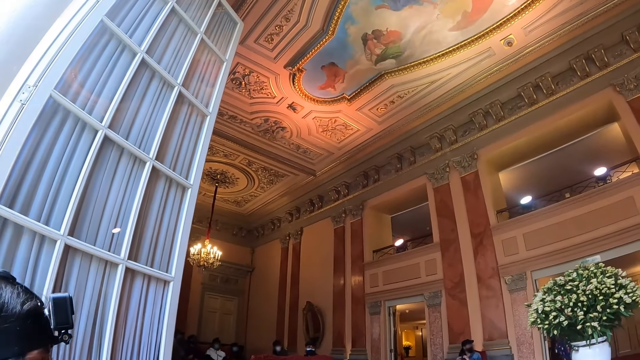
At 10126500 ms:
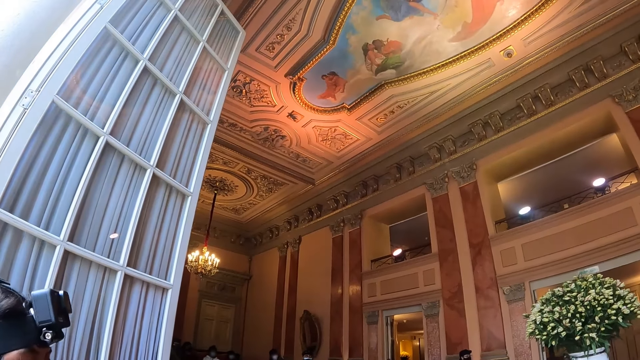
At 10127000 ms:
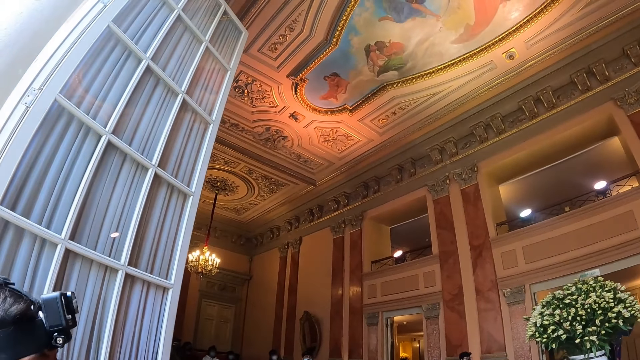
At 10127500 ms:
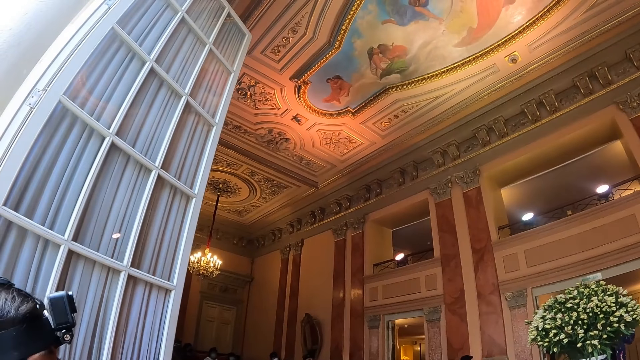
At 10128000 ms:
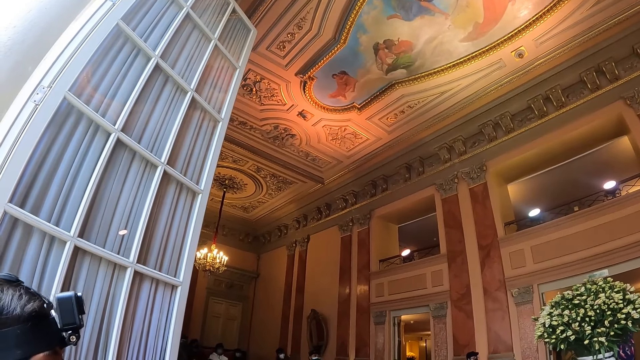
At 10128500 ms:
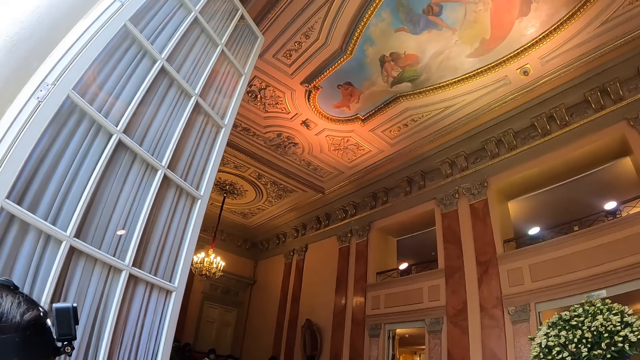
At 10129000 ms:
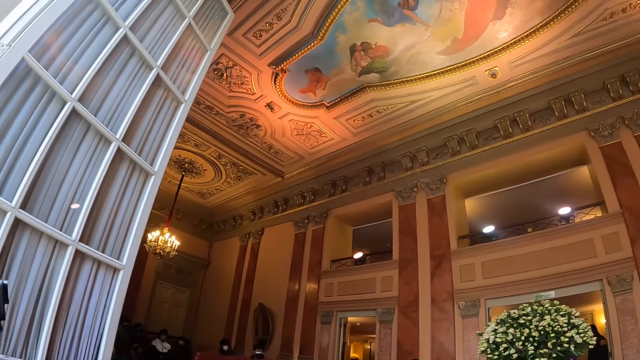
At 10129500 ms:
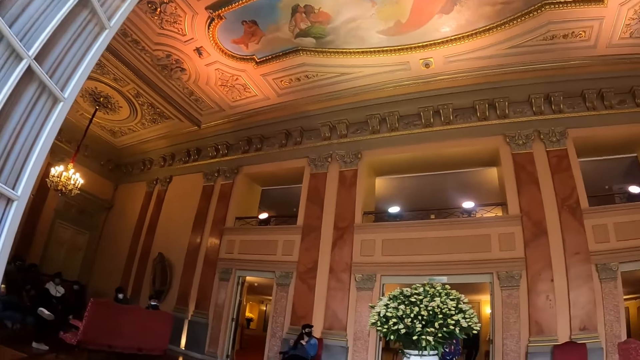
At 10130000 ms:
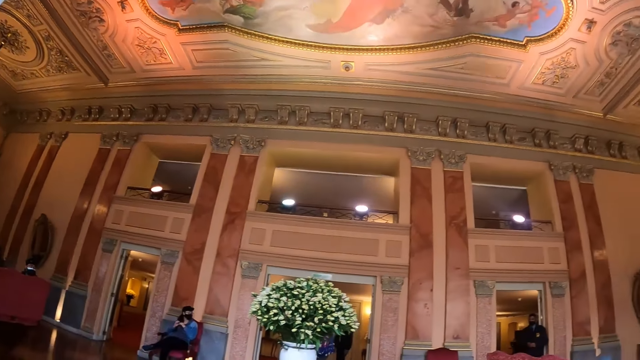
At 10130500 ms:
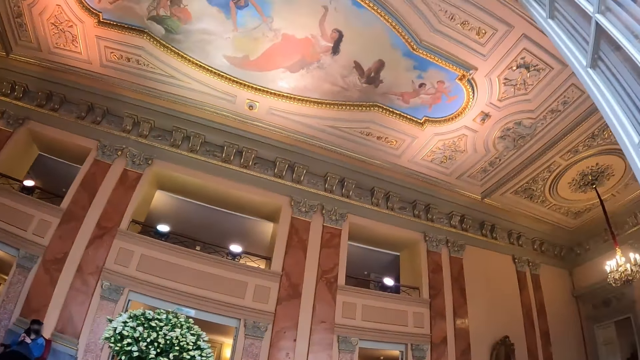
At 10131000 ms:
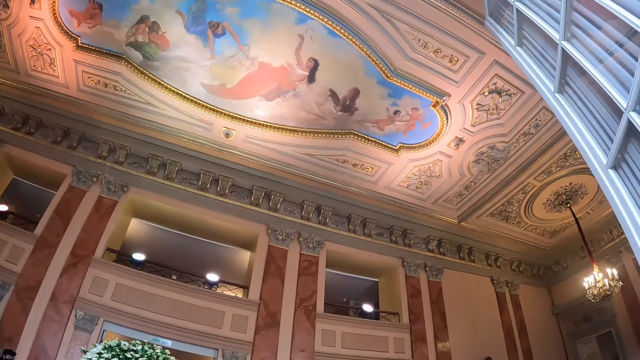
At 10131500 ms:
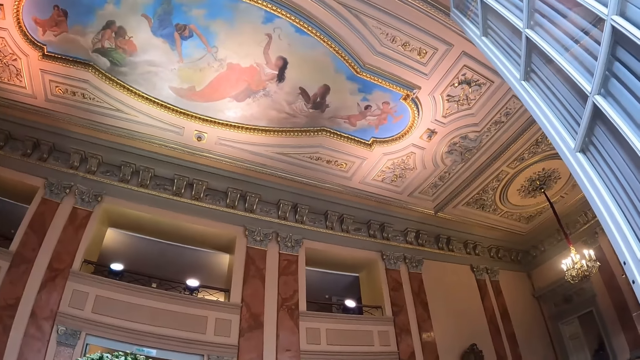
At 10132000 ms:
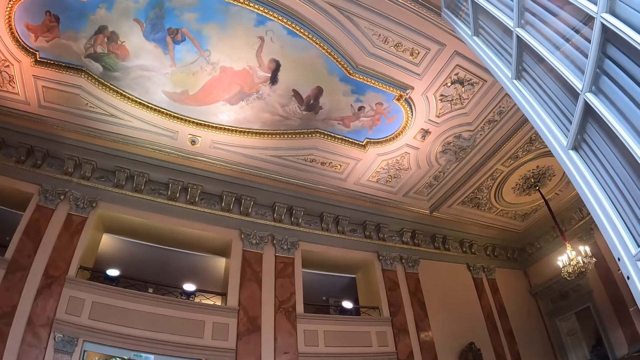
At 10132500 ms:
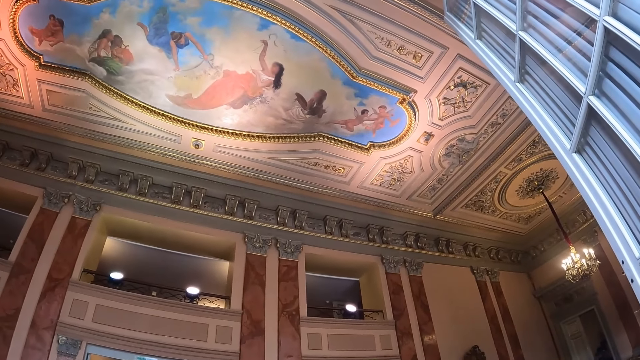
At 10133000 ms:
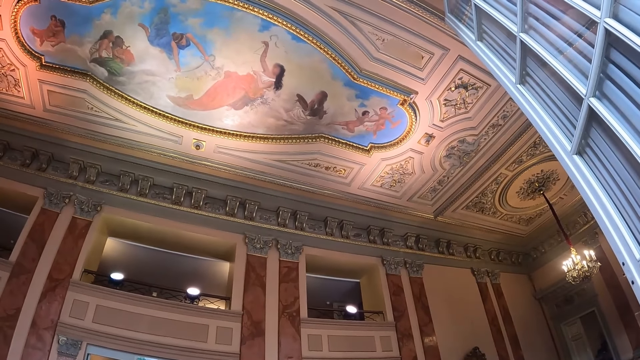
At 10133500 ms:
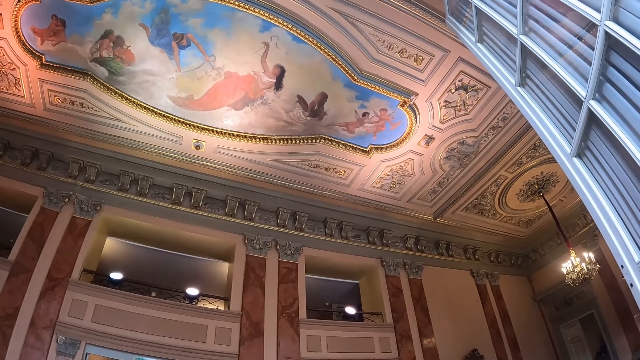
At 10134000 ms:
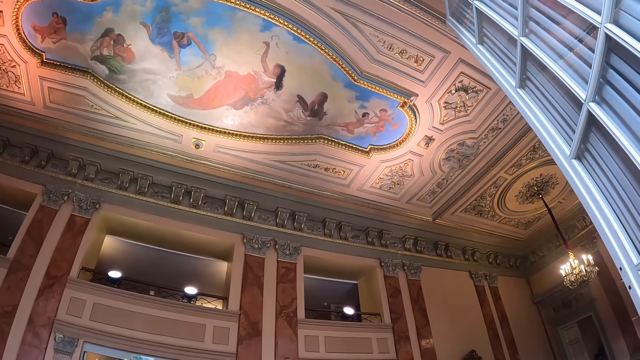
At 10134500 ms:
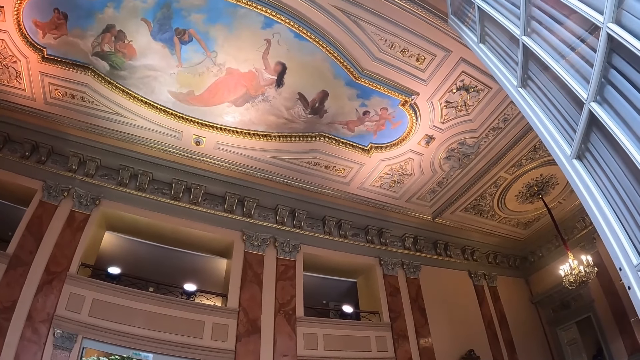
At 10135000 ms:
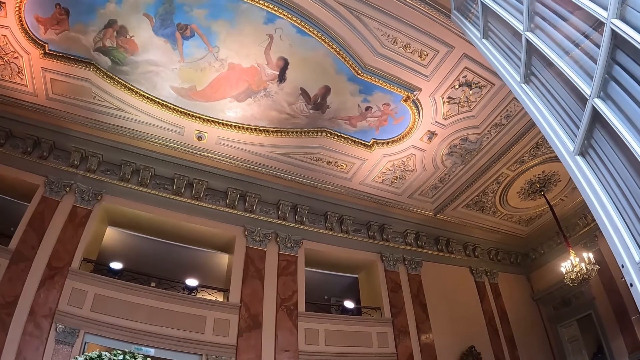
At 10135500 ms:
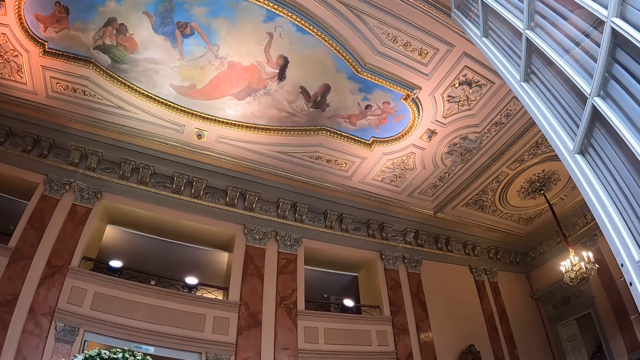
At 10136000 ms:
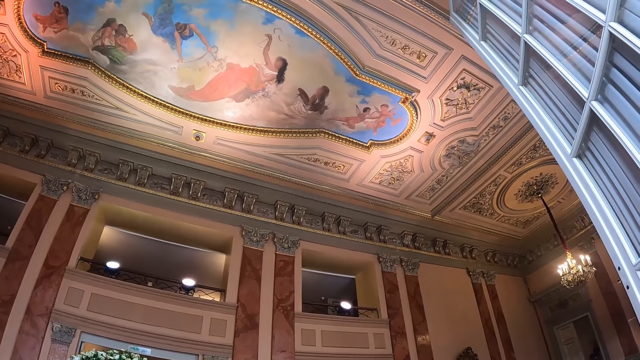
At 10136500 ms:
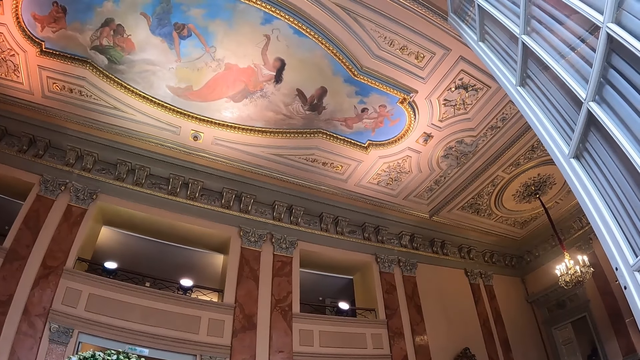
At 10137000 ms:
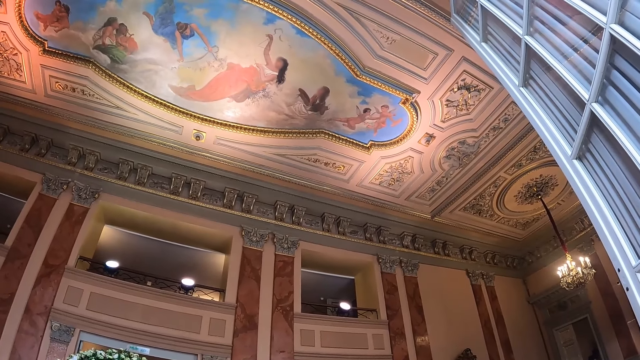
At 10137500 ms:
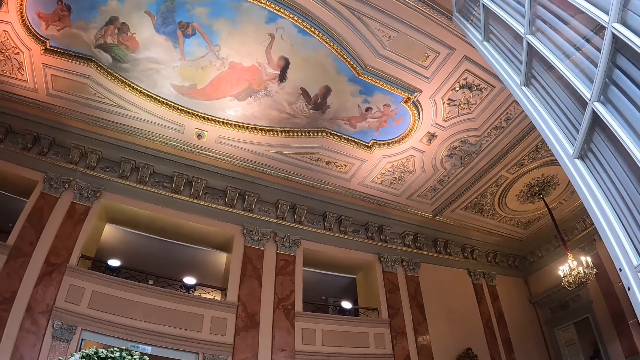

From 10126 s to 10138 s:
The camera wearer converses with a person. They look forward. They look up.

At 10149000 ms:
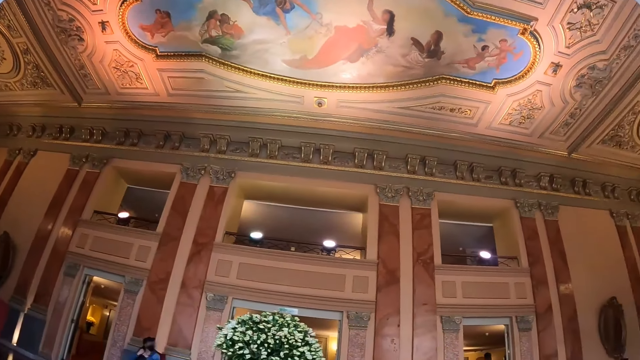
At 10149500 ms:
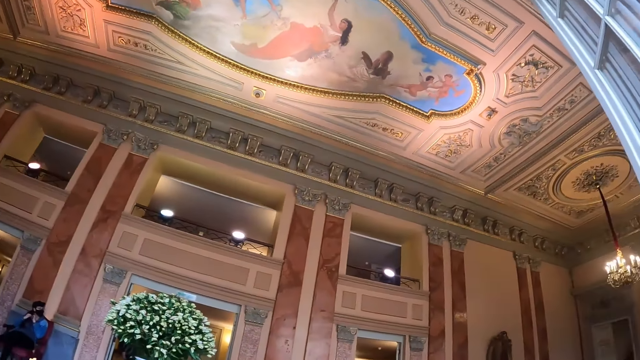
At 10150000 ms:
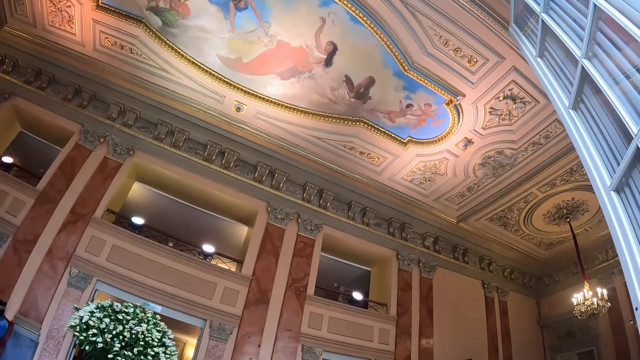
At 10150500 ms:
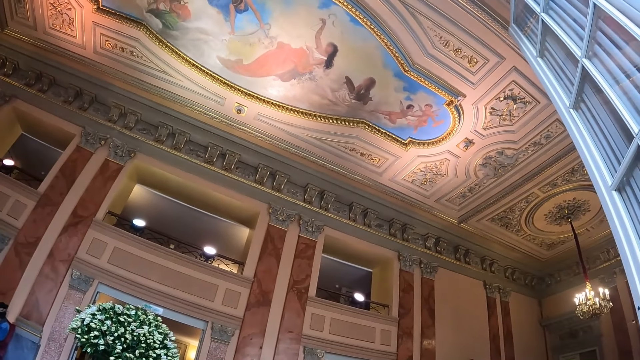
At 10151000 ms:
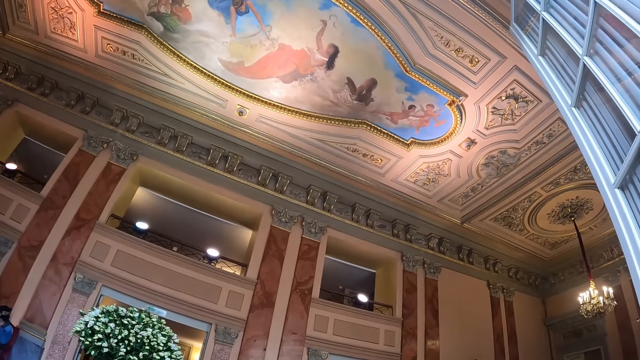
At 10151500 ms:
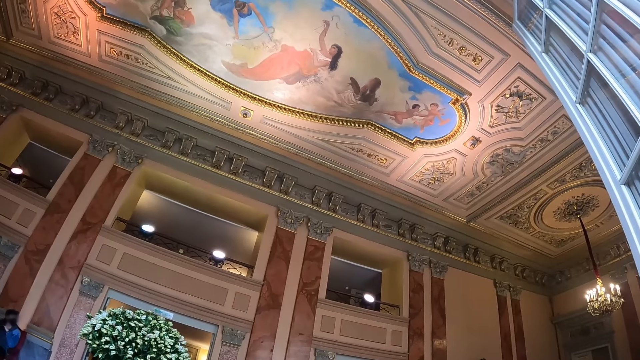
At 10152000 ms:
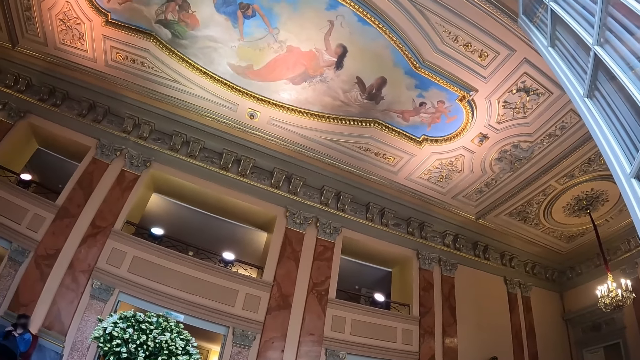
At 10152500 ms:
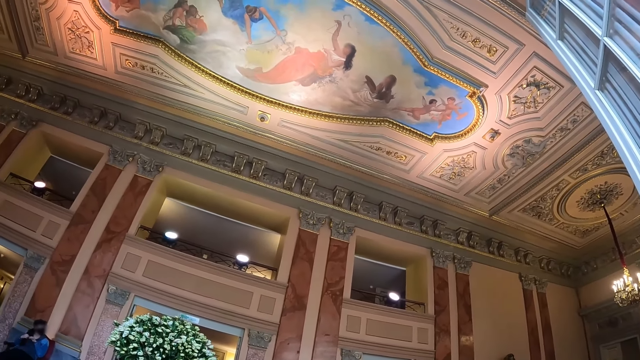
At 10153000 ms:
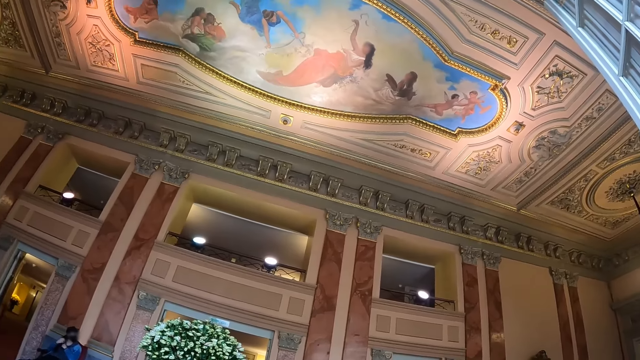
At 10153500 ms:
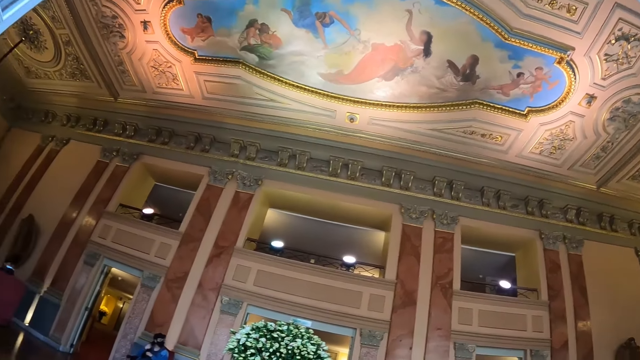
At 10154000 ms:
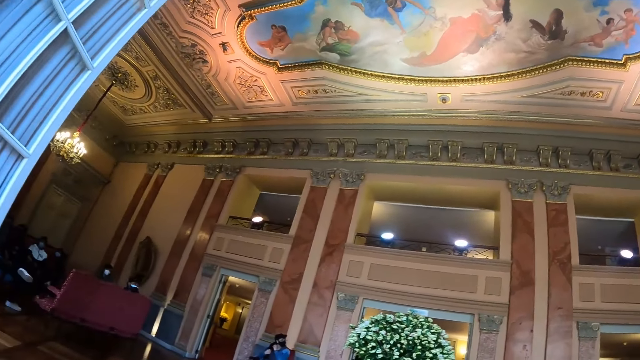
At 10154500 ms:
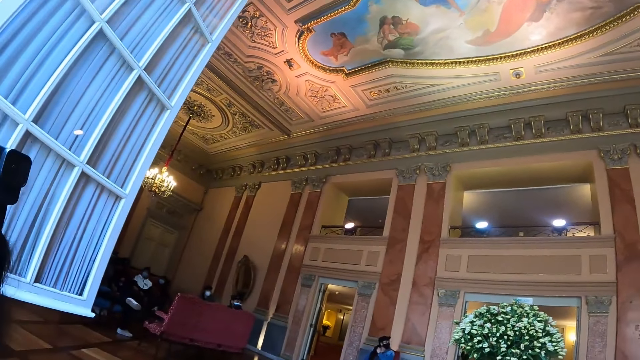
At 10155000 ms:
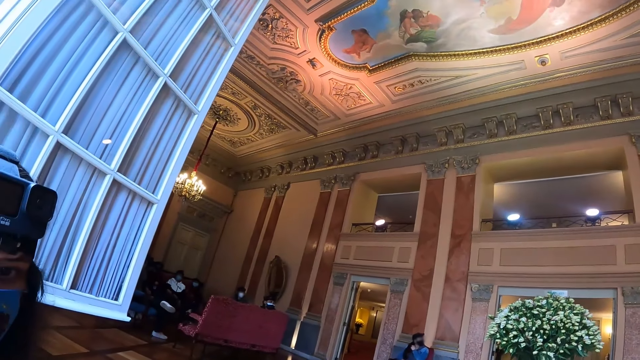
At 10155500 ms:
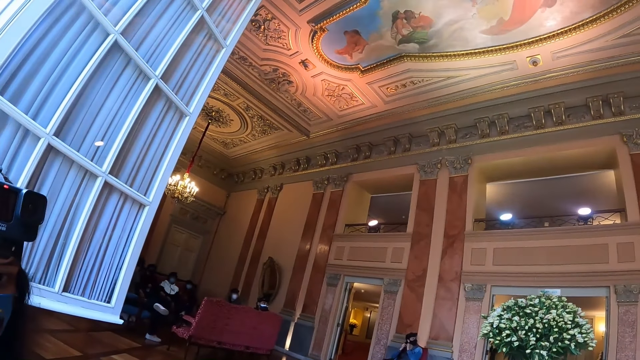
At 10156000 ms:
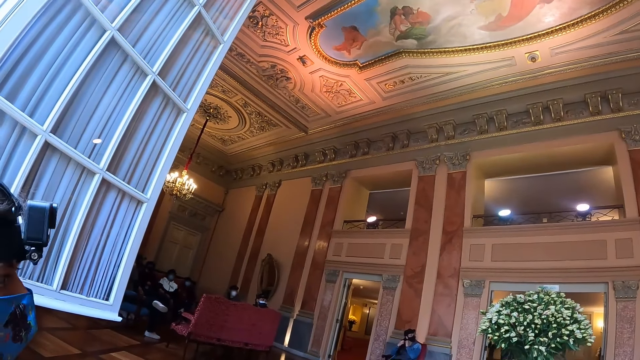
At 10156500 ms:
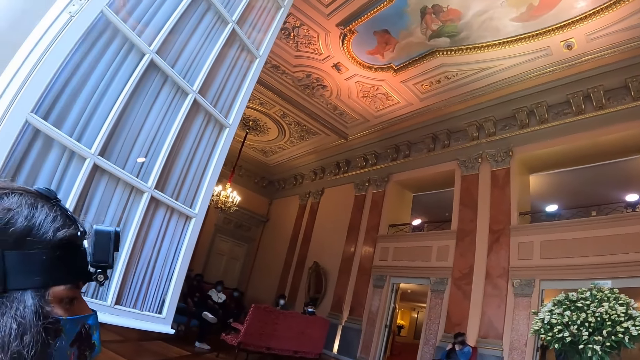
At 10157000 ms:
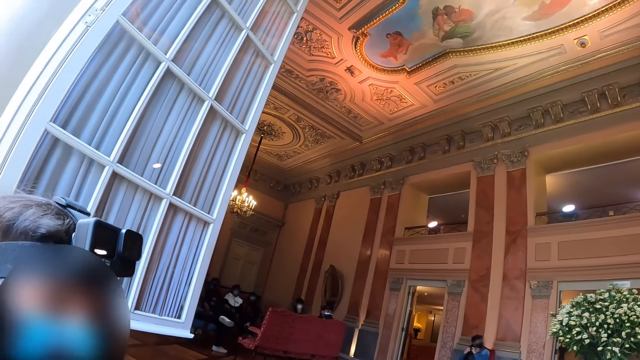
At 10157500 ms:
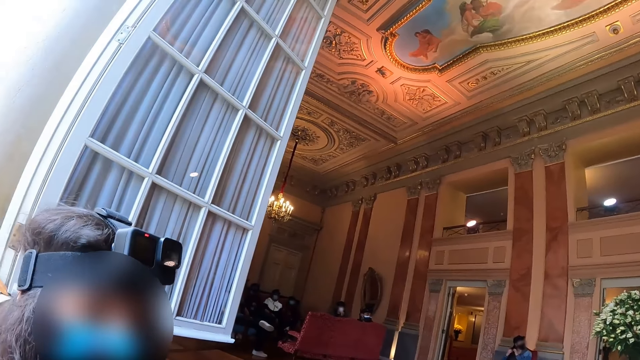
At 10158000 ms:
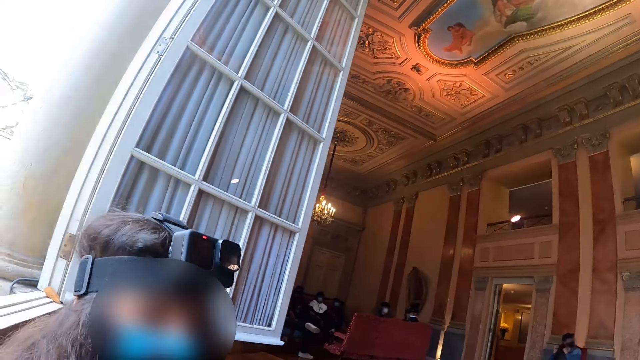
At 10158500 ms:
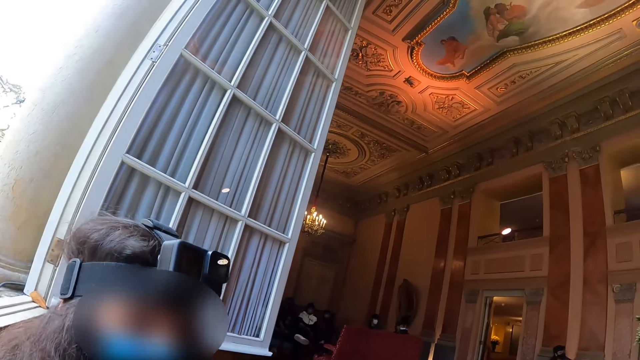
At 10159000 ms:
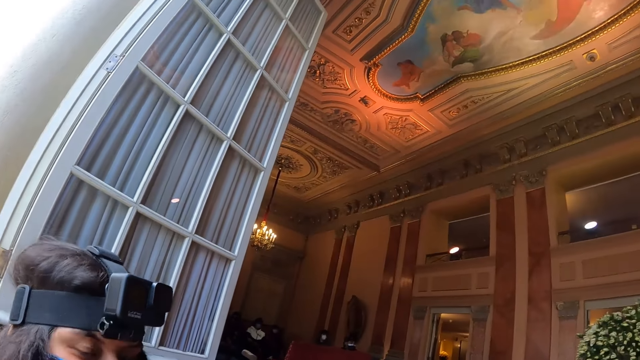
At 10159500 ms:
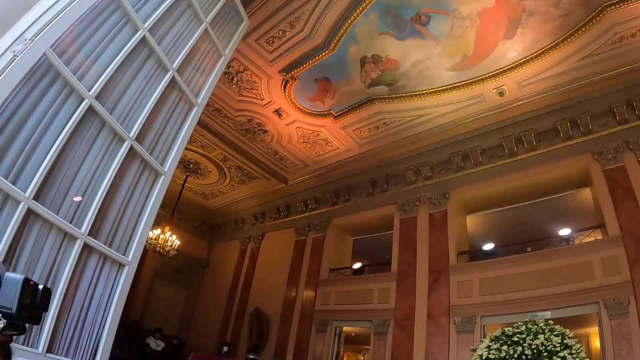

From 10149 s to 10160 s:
The camera wearer looks around. They converse with a person. A lady looks around.
